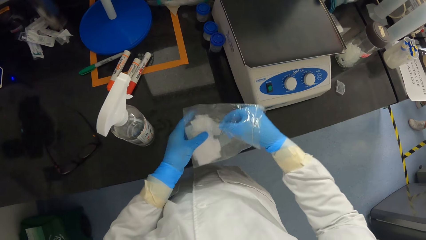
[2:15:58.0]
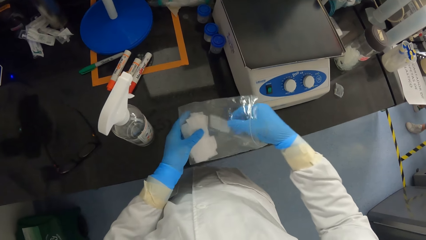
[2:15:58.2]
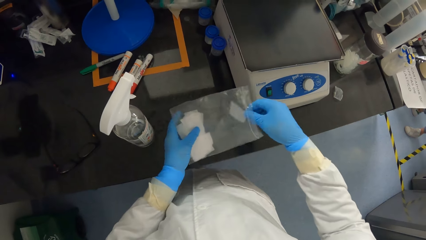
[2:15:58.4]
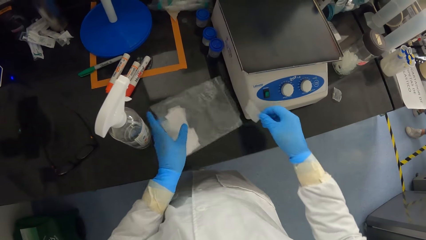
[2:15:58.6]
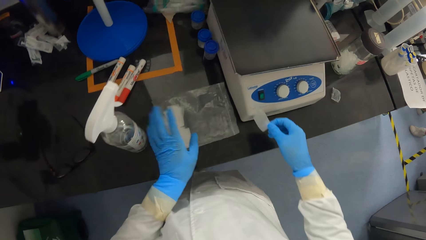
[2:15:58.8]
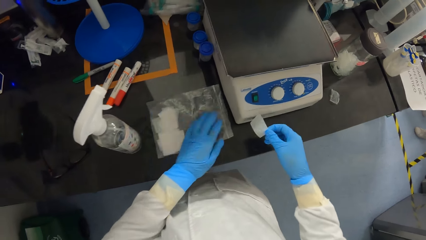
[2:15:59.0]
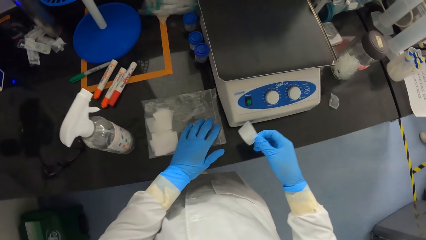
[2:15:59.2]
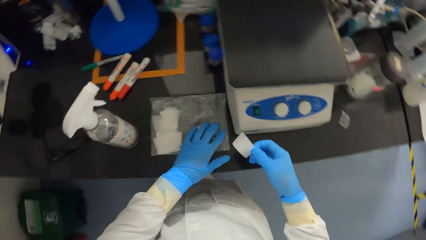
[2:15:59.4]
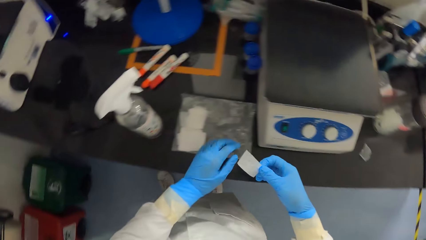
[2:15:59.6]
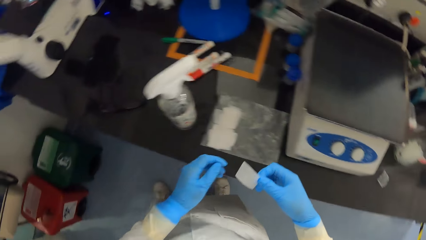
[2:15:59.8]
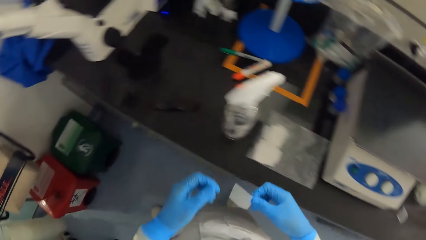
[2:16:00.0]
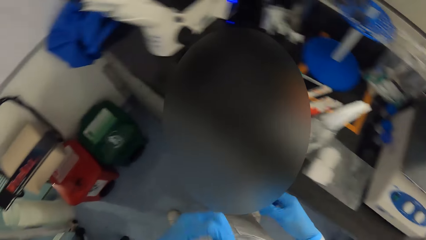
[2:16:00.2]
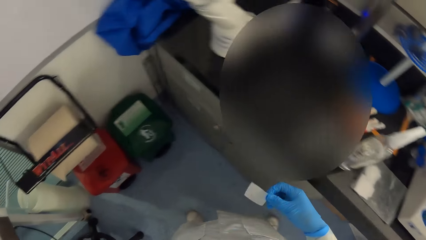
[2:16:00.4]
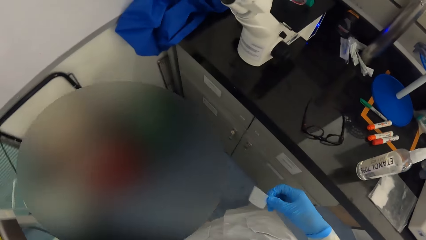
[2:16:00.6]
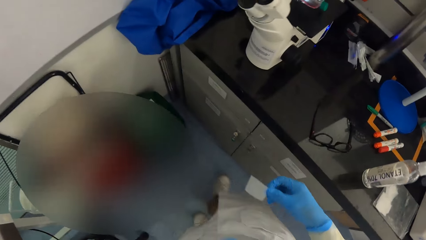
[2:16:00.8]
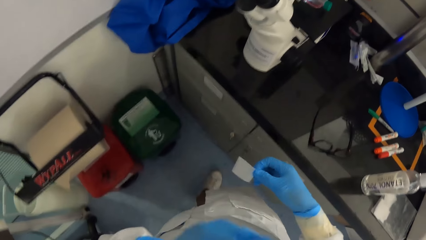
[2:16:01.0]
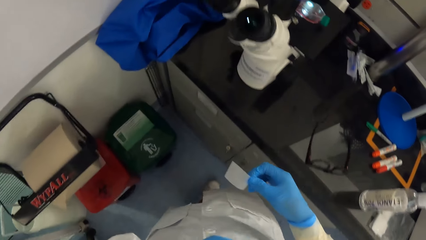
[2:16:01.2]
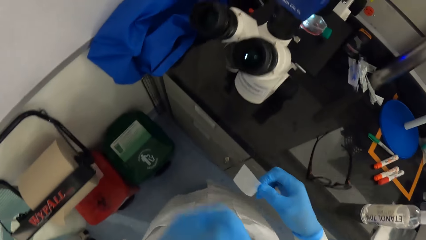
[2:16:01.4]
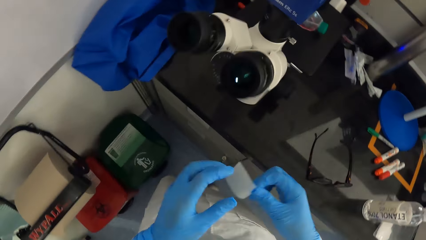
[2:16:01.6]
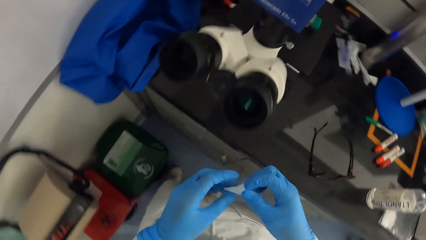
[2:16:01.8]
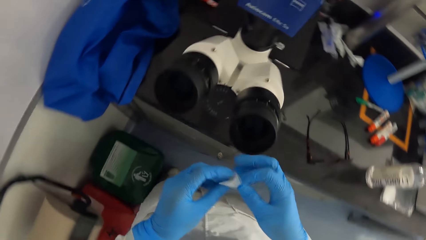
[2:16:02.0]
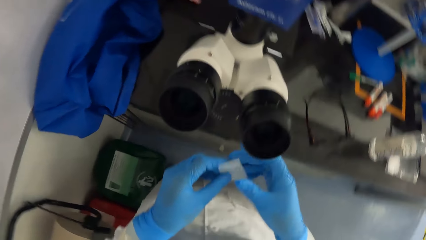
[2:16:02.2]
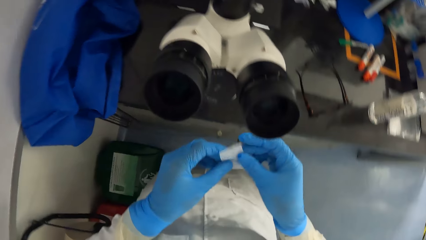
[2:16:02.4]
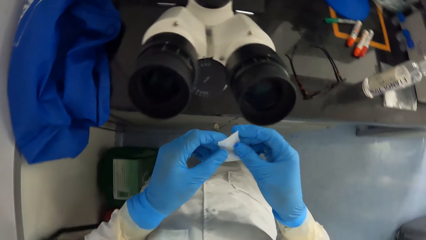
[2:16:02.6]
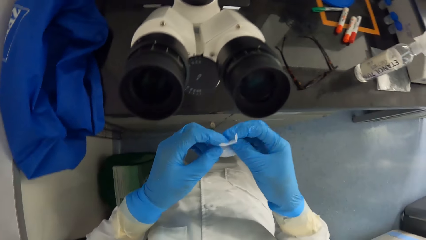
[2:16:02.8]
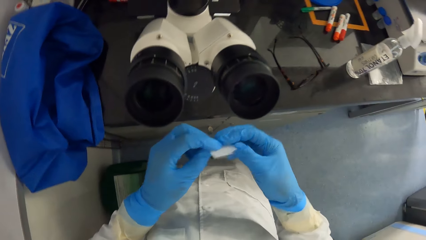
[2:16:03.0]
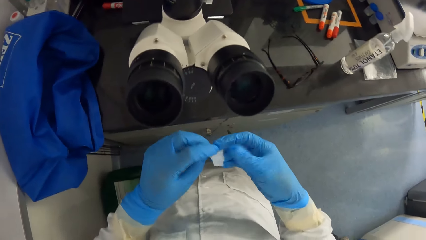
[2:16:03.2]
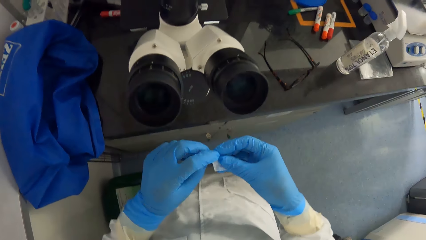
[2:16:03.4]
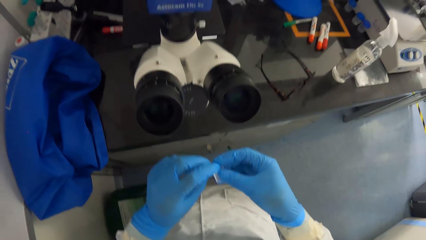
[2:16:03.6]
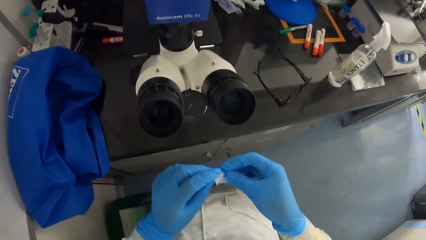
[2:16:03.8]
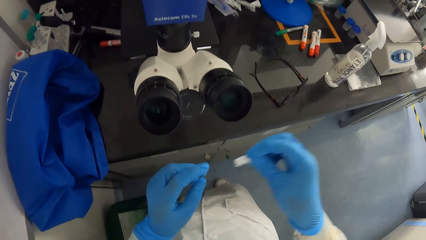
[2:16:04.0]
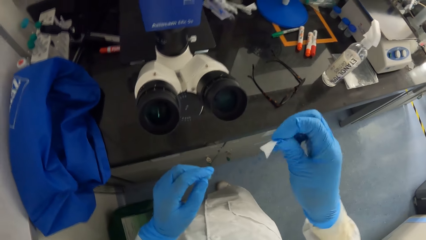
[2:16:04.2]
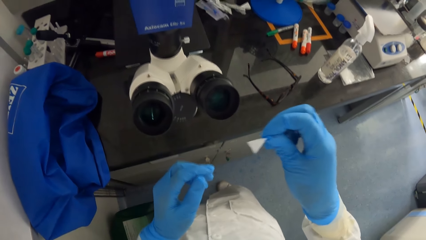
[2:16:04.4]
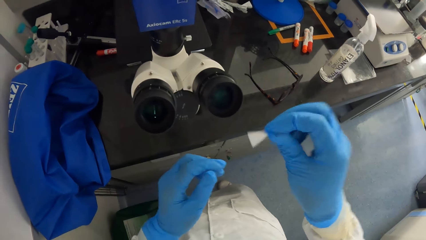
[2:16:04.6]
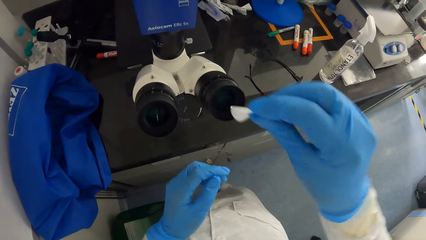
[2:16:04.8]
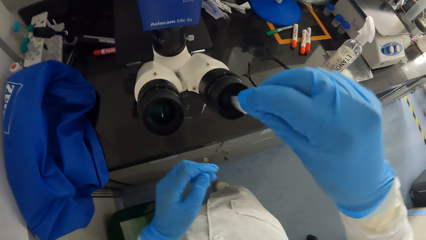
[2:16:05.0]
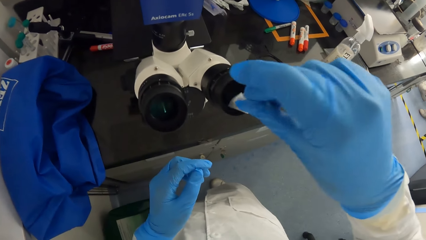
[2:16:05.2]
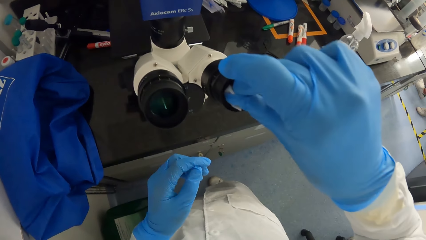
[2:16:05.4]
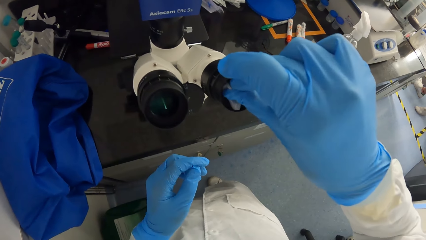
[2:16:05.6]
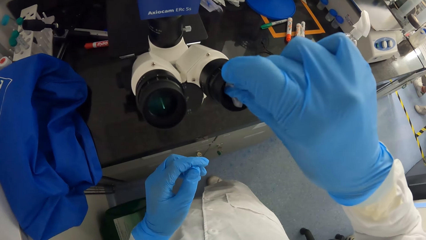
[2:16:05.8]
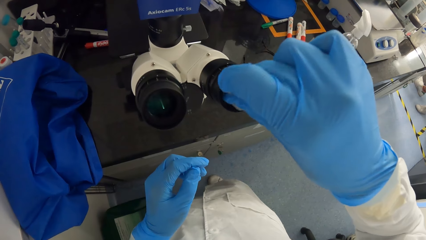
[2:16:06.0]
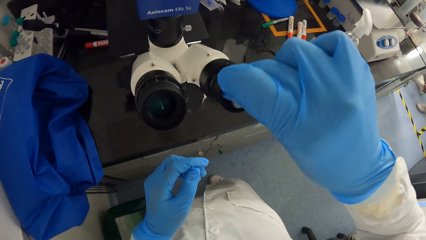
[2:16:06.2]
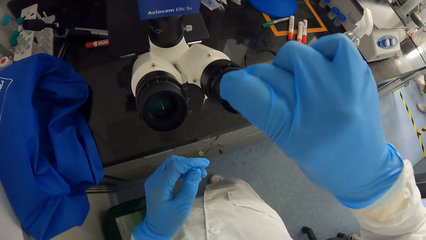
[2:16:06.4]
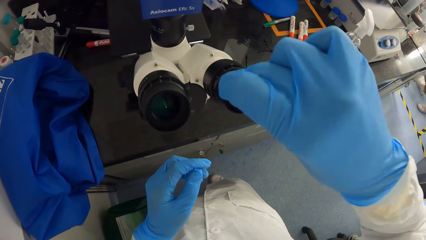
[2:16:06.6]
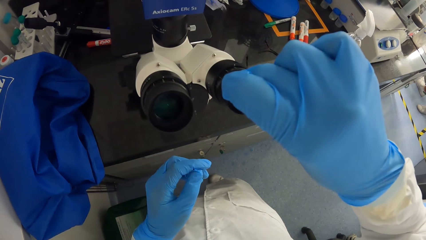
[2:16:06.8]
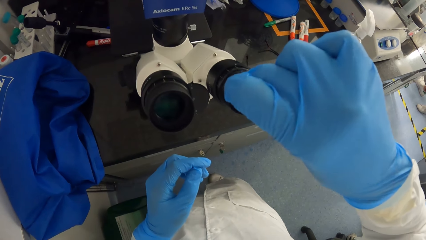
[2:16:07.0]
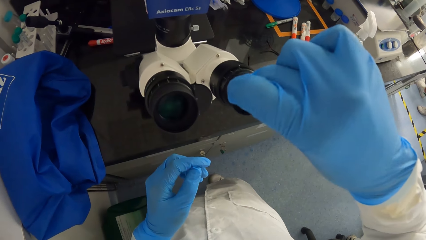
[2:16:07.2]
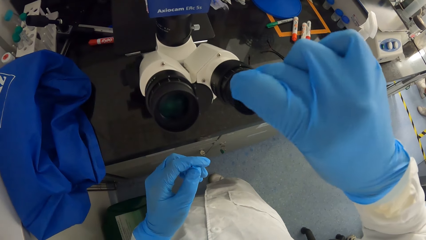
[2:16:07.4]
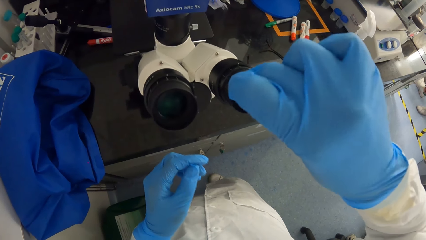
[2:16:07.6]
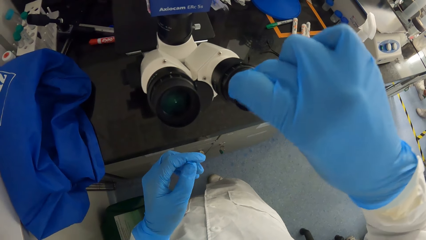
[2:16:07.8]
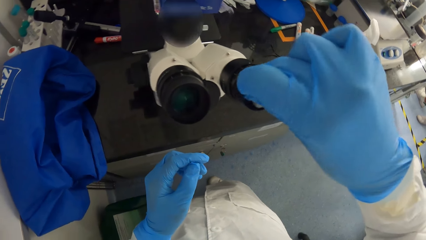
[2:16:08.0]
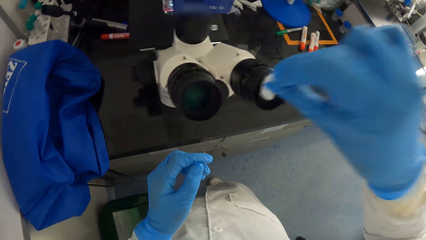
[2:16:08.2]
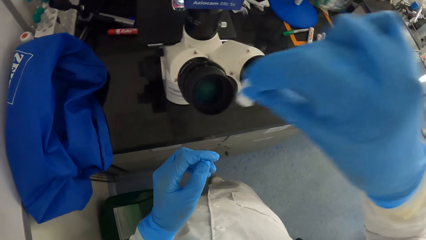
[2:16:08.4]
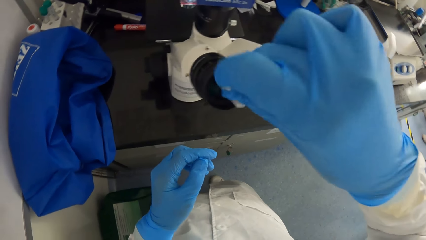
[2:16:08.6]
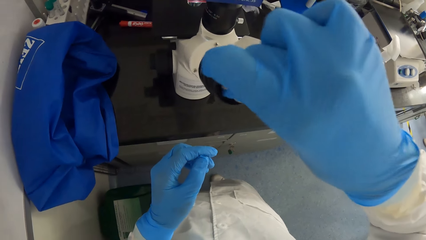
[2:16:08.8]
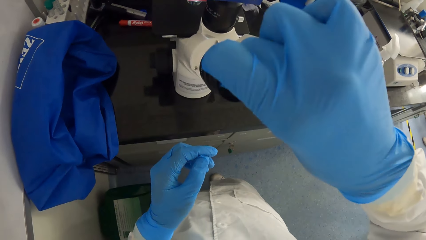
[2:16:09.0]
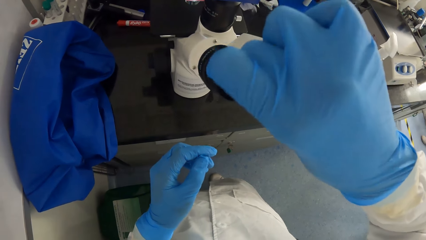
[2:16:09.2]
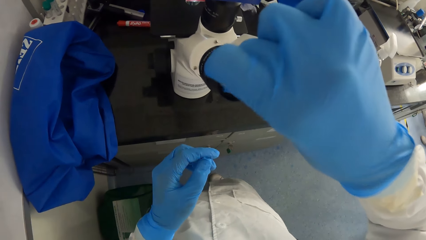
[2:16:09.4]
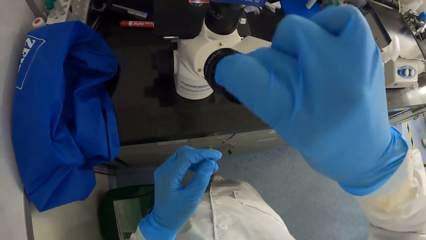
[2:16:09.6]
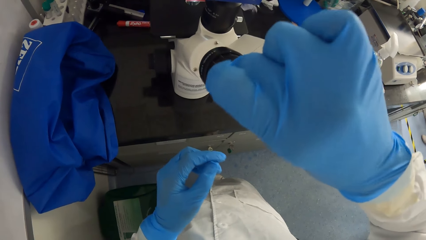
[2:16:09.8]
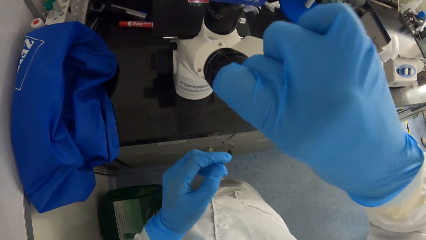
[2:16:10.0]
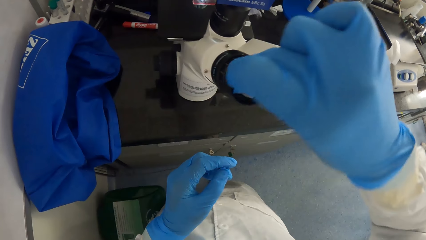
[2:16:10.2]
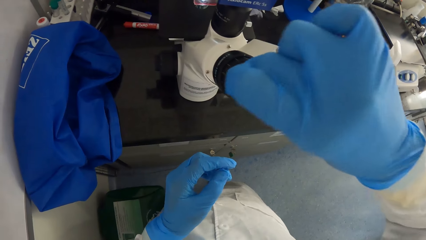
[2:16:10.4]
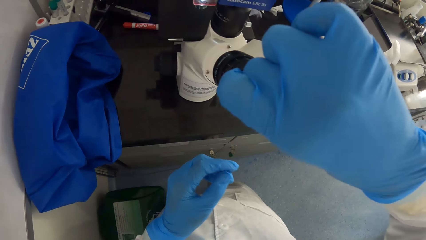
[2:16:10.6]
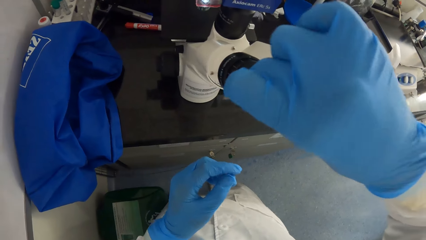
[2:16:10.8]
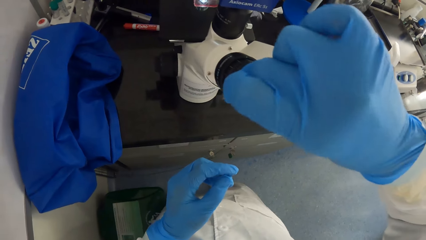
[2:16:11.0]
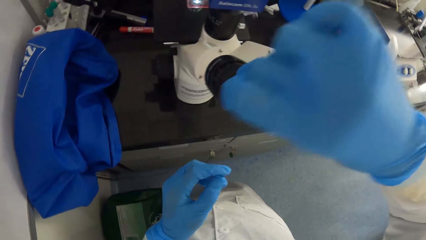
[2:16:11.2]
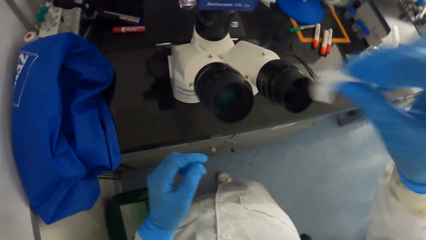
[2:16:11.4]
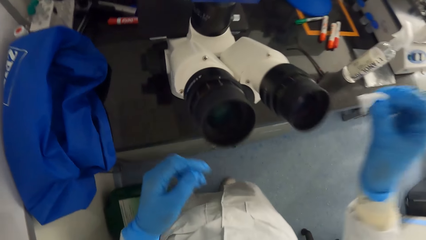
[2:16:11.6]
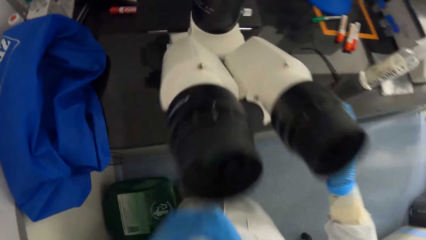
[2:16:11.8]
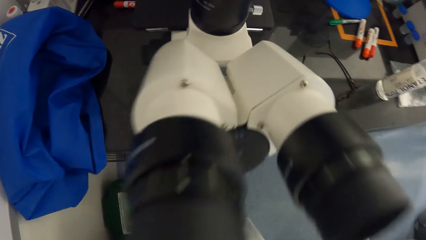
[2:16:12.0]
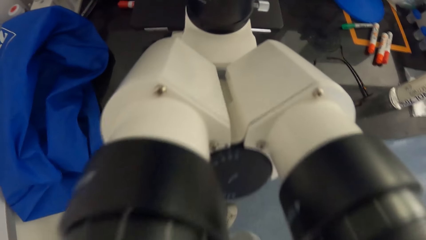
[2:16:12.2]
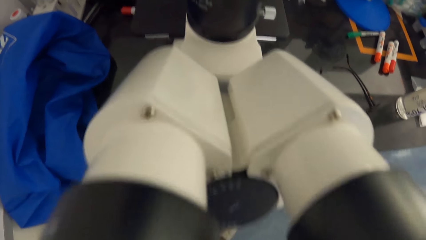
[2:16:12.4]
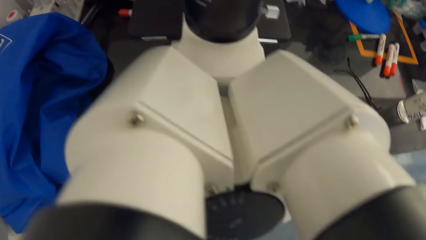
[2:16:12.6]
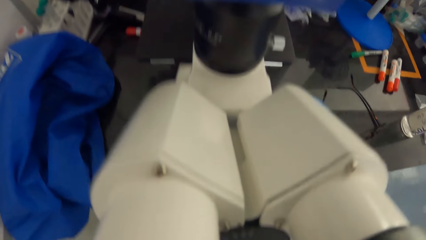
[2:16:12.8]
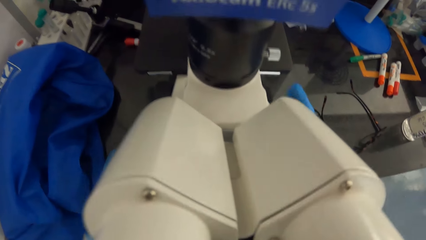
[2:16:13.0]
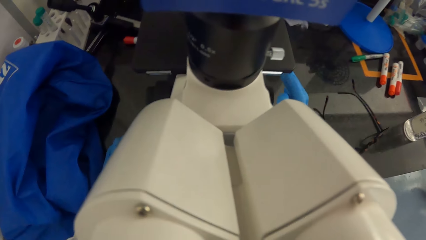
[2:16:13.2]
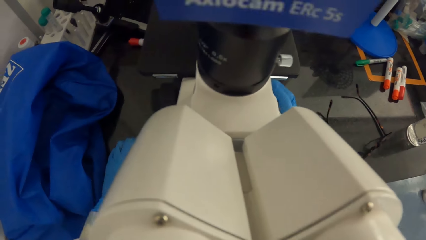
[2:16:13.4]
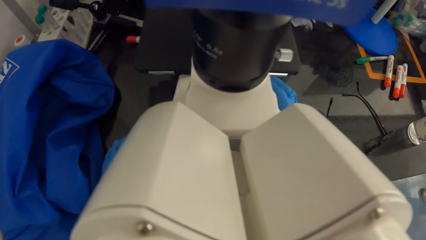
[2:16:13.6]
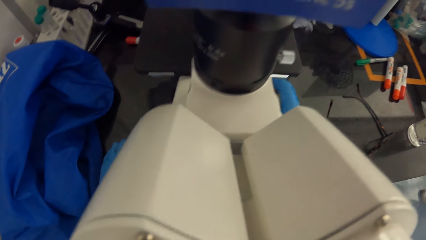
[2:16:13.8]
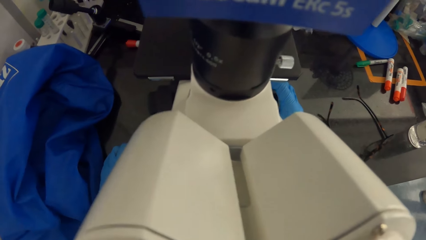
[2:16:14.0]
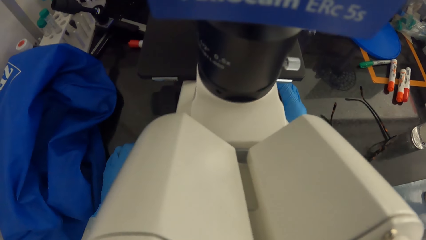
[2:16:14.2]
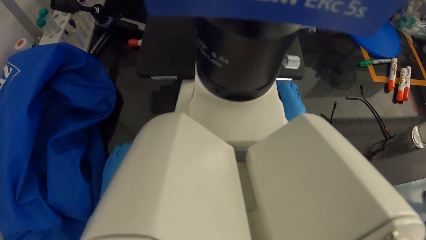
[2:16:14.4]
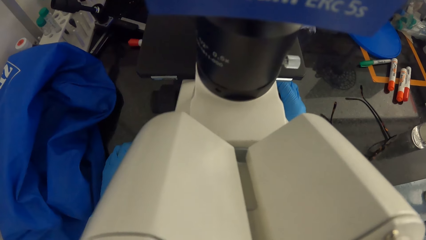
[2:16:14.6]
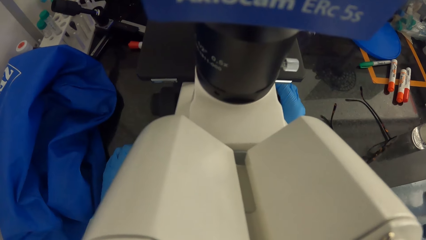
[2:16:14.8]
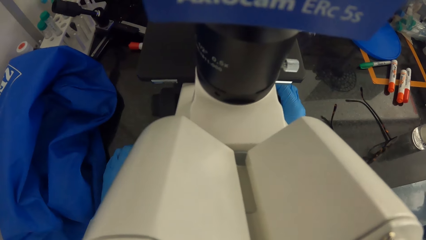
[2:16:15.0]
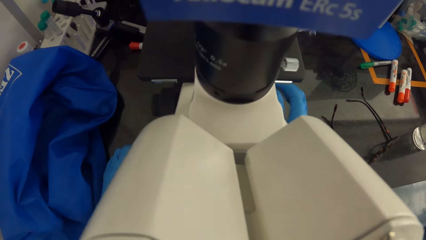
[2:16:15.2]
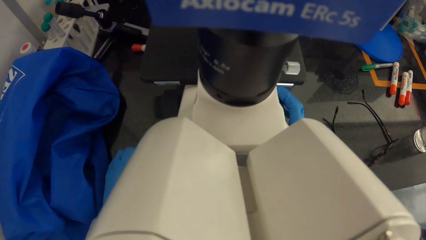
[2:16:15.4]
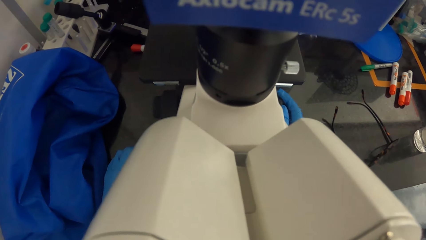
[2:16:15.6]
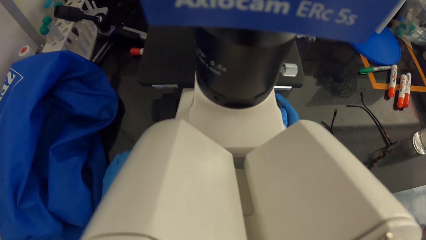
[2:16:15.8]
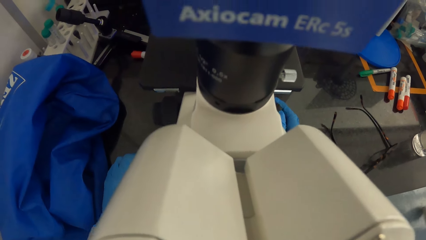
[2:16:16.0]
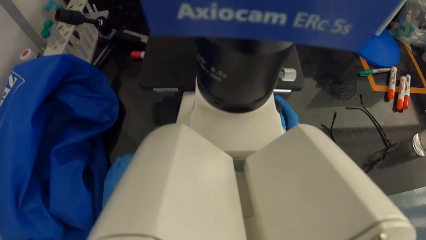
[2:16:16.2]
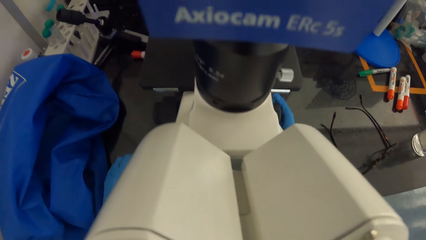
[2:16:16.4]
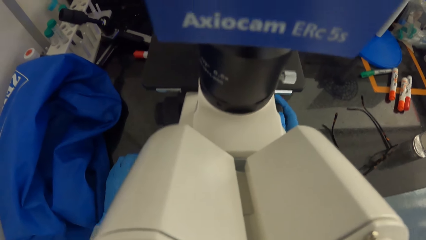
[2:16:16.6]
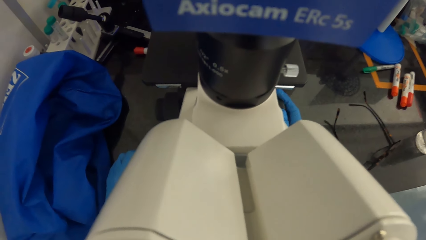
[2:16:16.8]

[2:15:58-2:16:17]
The camera wearer closes the grip seal bag with her left hand. She looks around the laboratory. She holds the wipes with both hands. She folds the wipes in her hands. She cleans an eyepiece on the microscope with the wipes in her right hand. She cleans the eyepiece on the microscope with the wipes in her right hand again. She drops the wipes on the table with her right hand. She examines something with the microscope. She operates the microscope on the table with her right hand.
